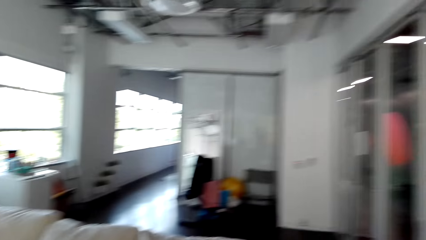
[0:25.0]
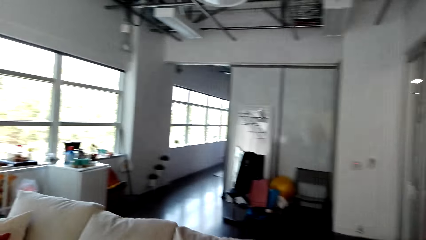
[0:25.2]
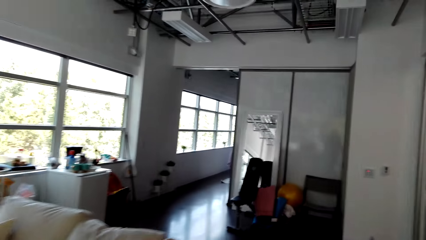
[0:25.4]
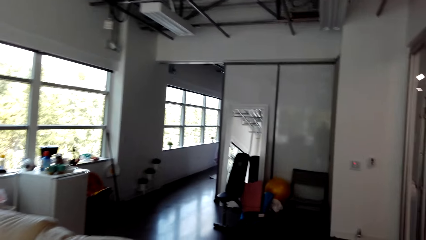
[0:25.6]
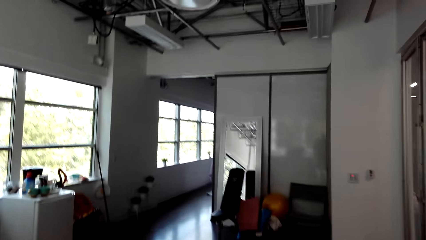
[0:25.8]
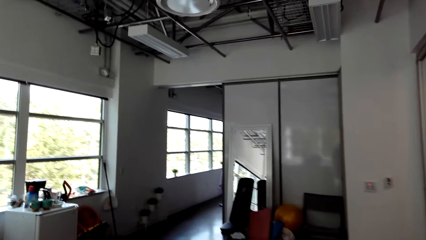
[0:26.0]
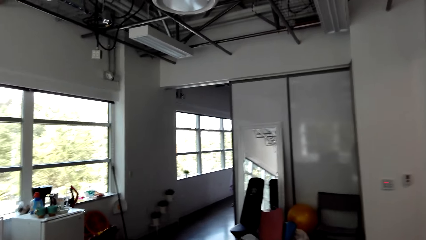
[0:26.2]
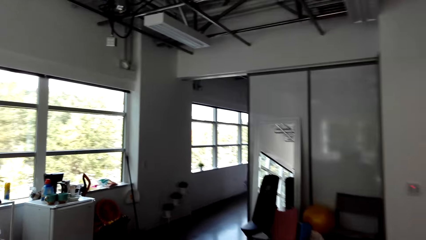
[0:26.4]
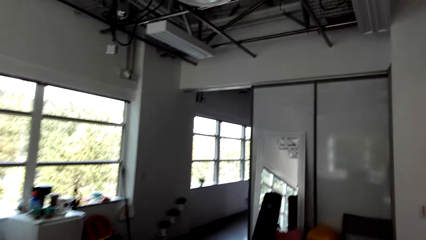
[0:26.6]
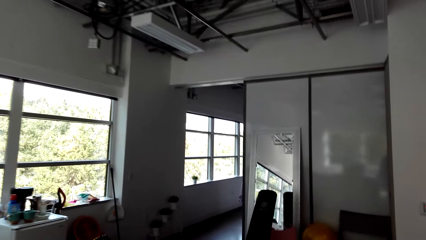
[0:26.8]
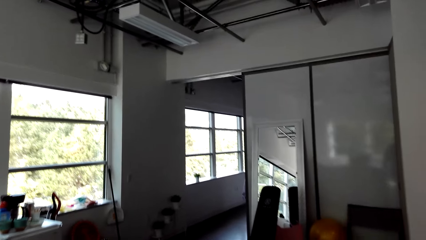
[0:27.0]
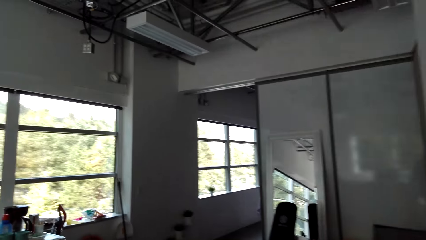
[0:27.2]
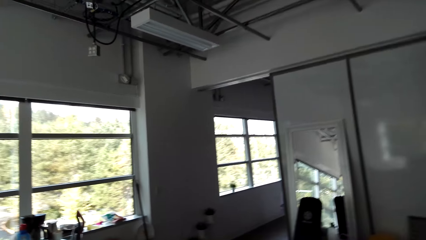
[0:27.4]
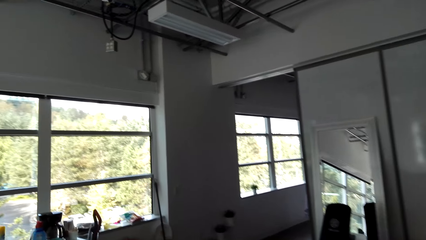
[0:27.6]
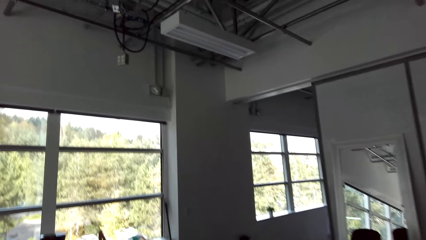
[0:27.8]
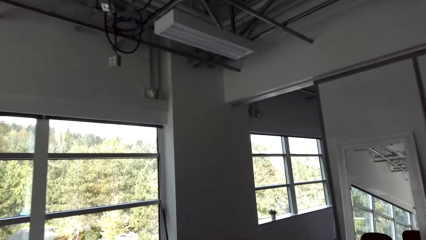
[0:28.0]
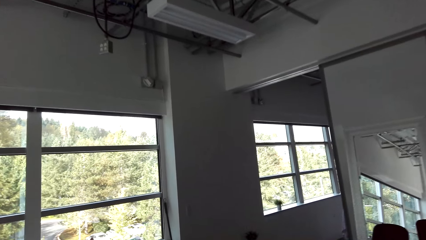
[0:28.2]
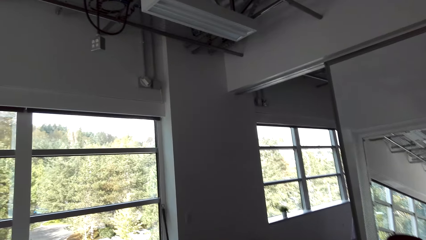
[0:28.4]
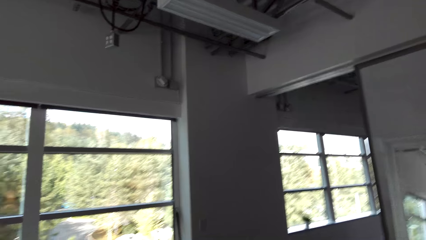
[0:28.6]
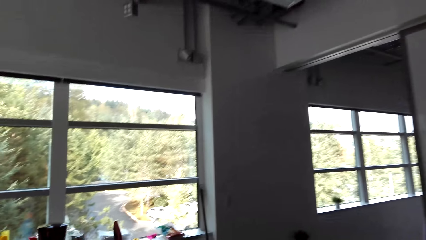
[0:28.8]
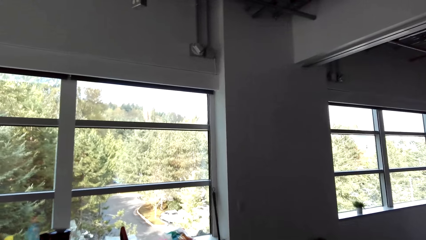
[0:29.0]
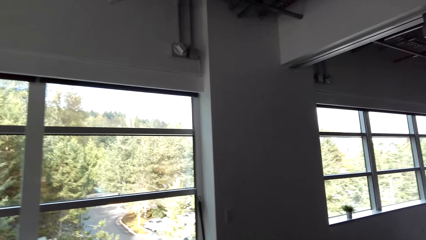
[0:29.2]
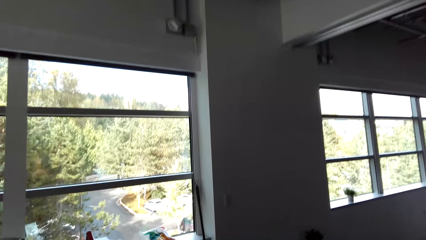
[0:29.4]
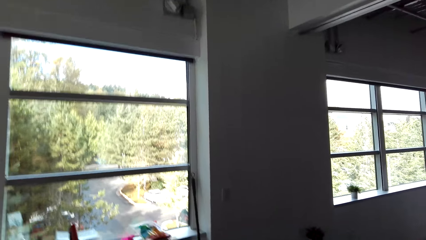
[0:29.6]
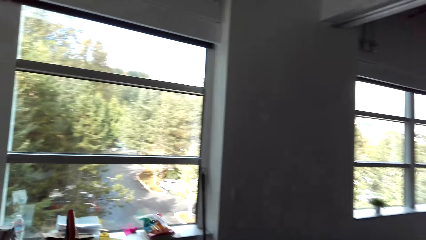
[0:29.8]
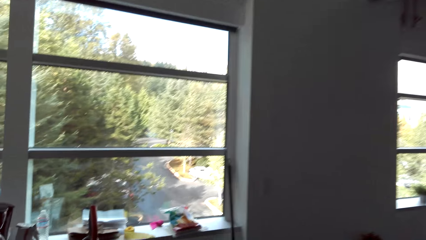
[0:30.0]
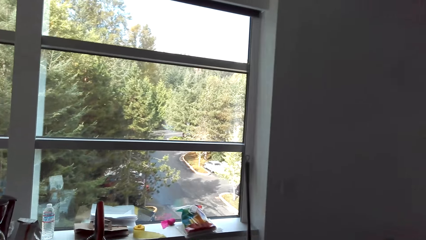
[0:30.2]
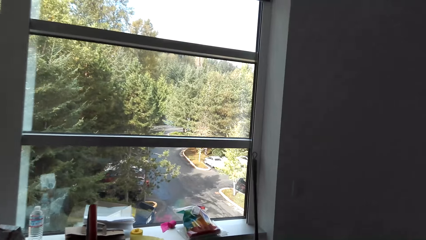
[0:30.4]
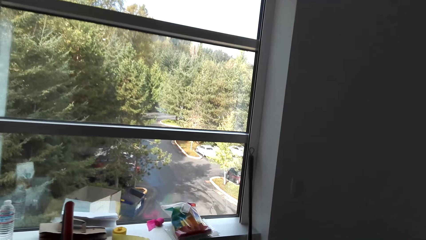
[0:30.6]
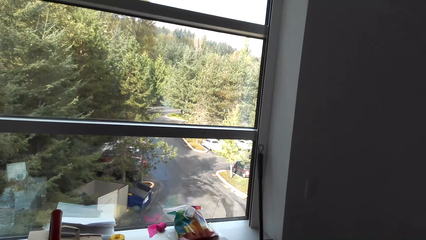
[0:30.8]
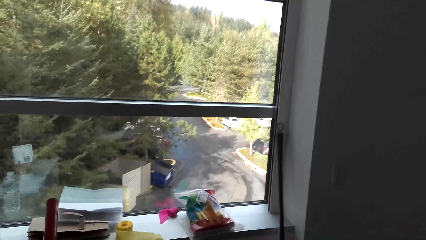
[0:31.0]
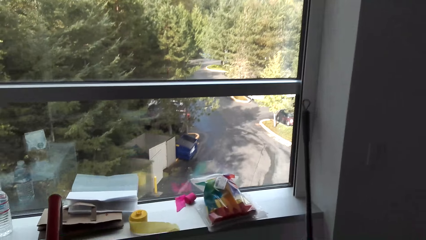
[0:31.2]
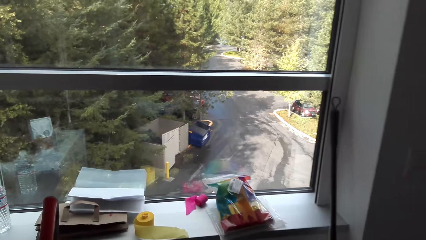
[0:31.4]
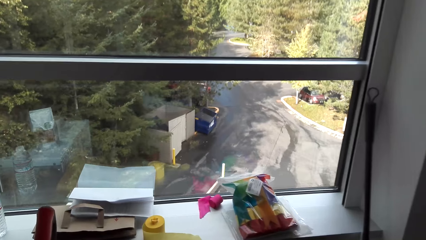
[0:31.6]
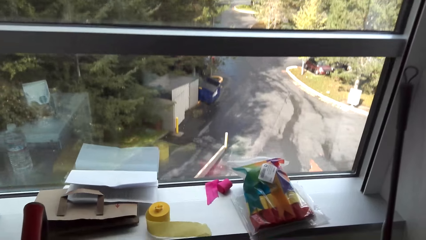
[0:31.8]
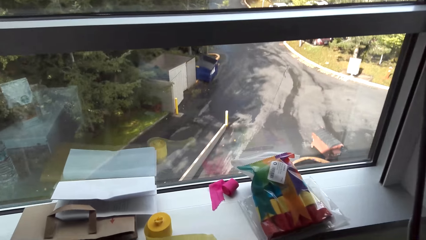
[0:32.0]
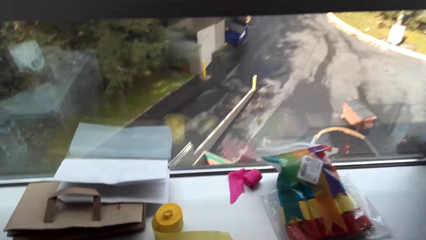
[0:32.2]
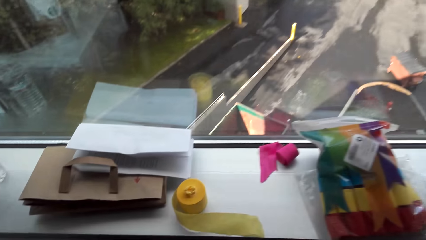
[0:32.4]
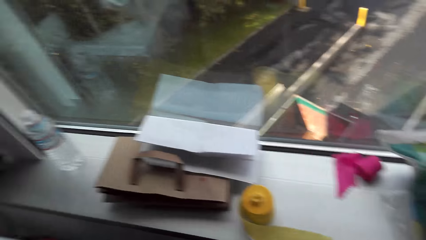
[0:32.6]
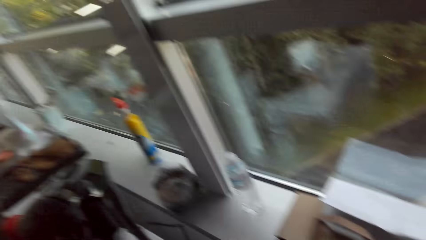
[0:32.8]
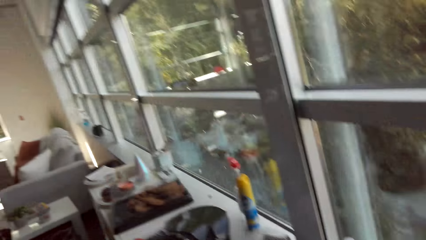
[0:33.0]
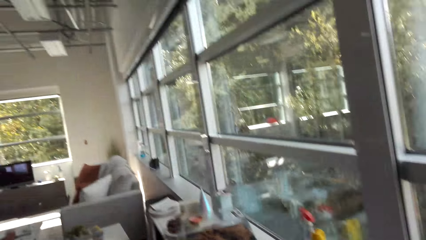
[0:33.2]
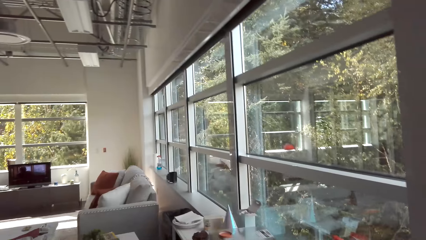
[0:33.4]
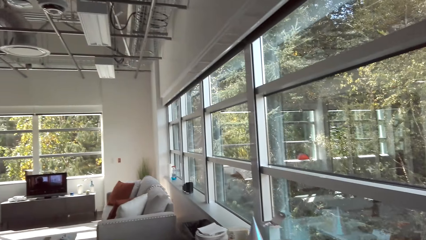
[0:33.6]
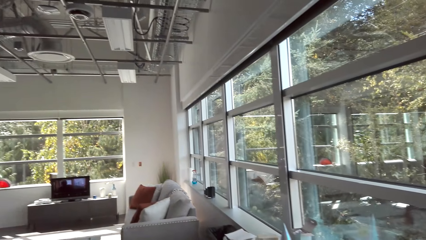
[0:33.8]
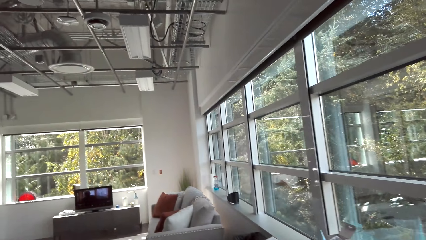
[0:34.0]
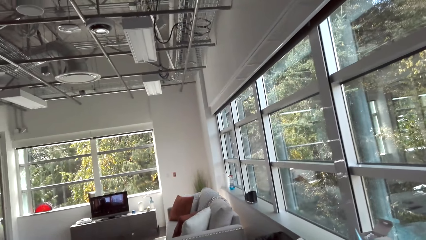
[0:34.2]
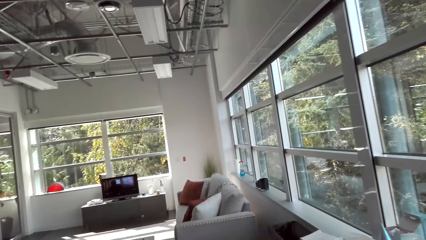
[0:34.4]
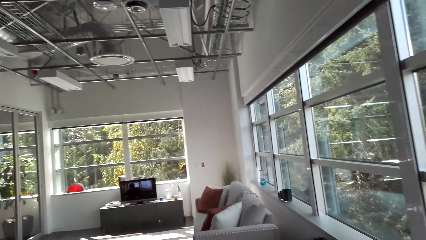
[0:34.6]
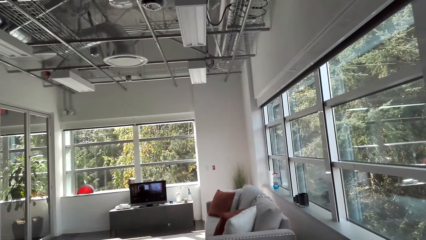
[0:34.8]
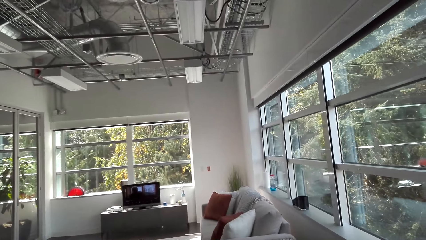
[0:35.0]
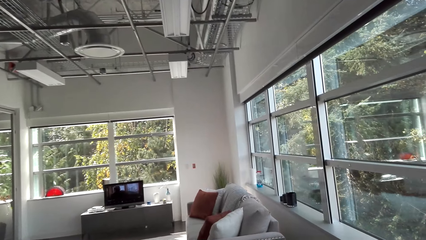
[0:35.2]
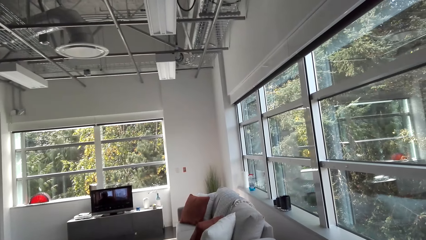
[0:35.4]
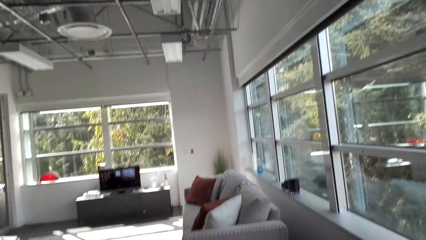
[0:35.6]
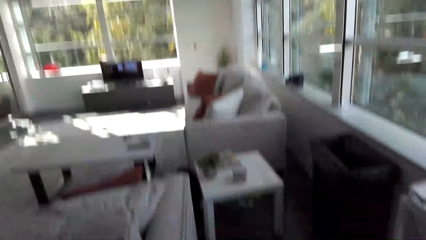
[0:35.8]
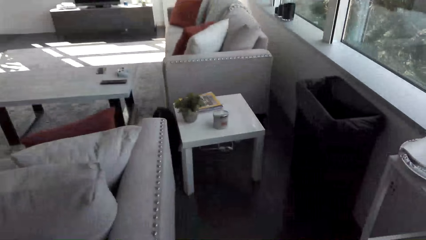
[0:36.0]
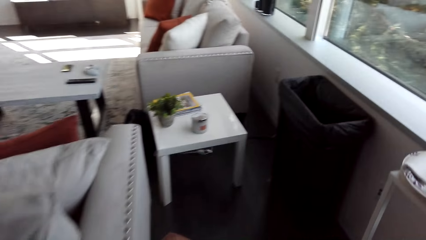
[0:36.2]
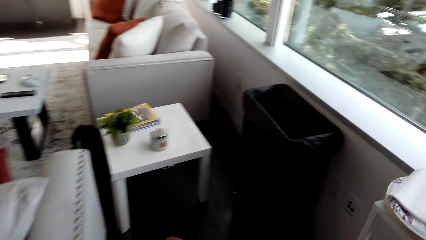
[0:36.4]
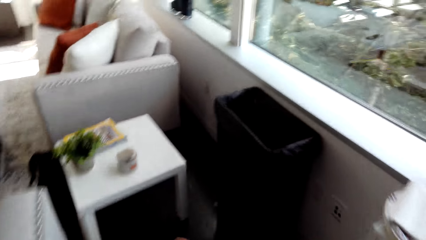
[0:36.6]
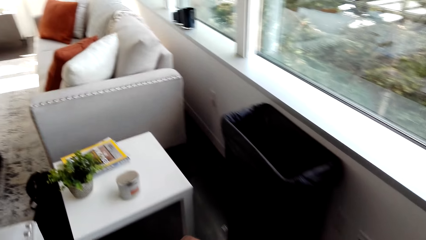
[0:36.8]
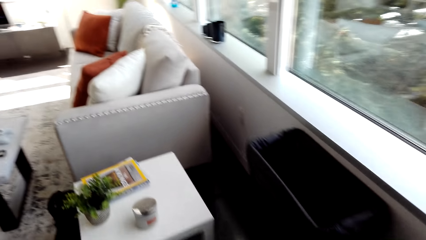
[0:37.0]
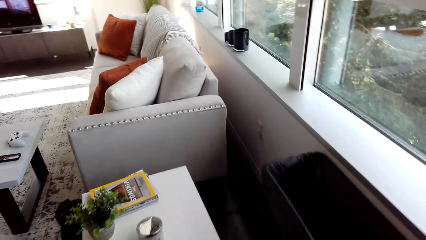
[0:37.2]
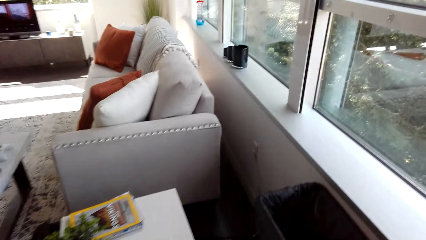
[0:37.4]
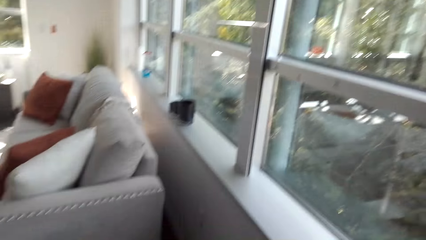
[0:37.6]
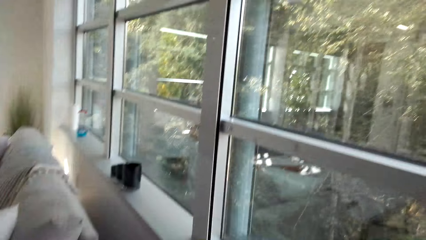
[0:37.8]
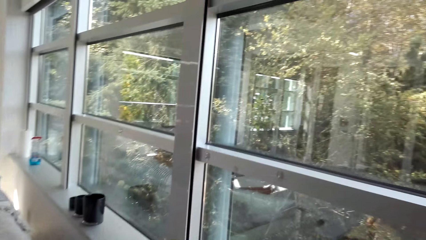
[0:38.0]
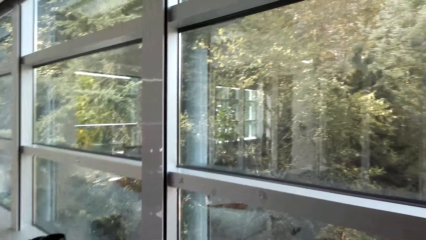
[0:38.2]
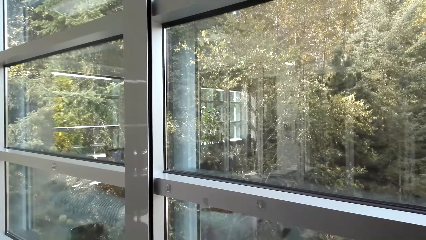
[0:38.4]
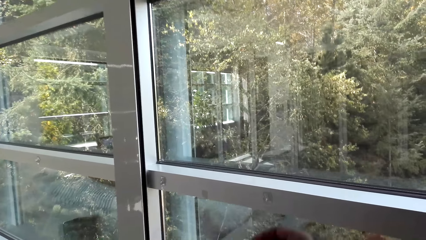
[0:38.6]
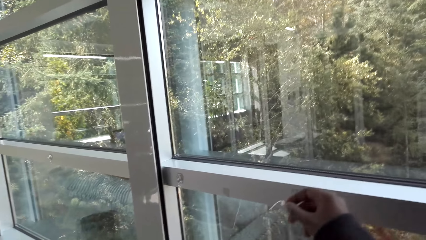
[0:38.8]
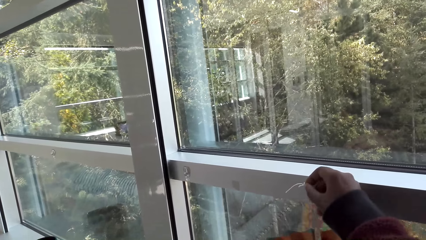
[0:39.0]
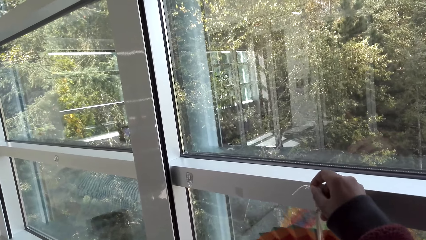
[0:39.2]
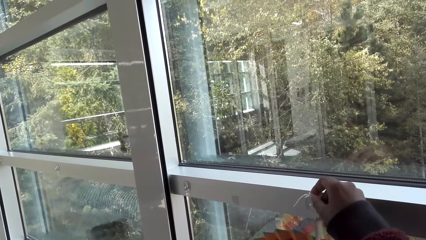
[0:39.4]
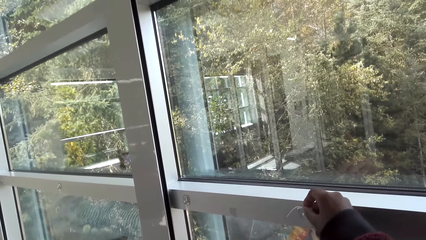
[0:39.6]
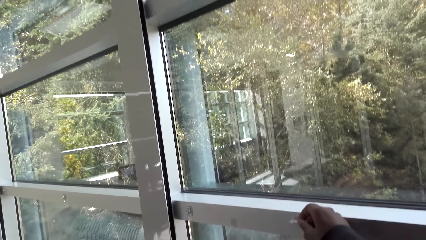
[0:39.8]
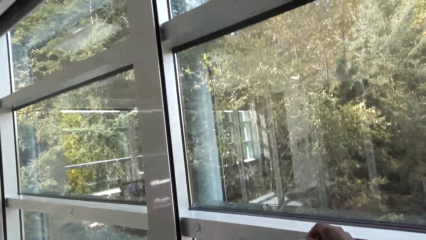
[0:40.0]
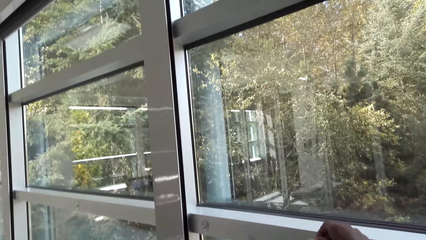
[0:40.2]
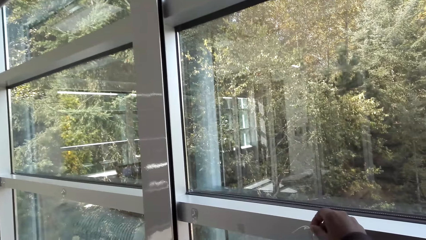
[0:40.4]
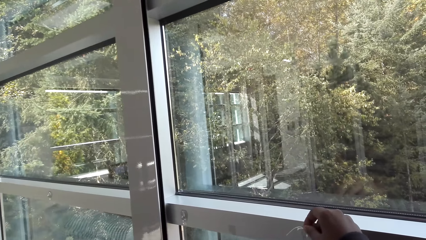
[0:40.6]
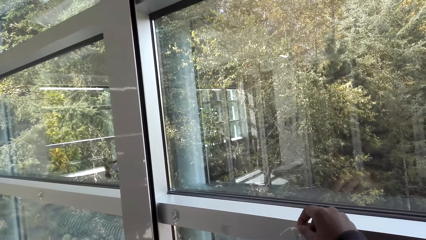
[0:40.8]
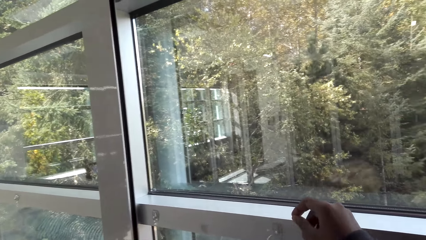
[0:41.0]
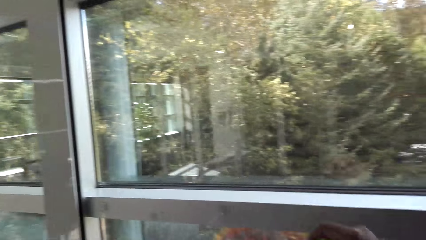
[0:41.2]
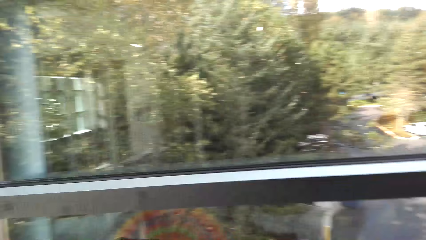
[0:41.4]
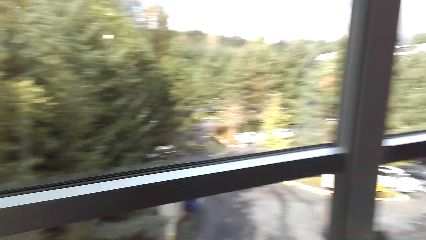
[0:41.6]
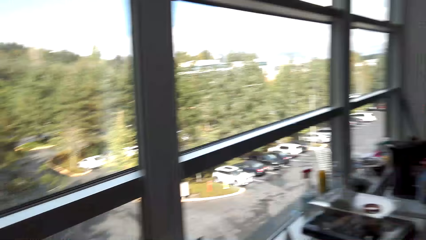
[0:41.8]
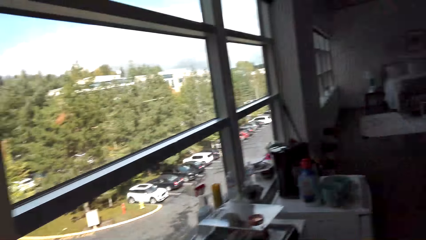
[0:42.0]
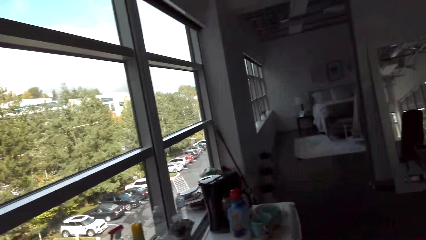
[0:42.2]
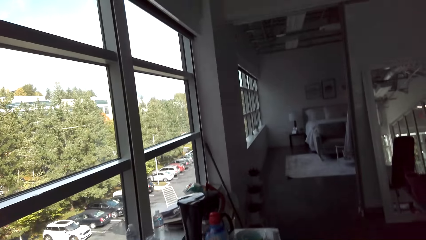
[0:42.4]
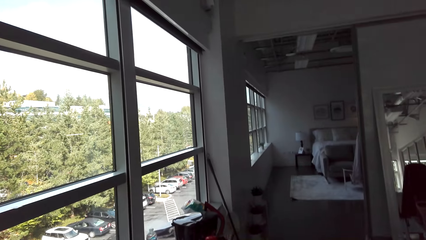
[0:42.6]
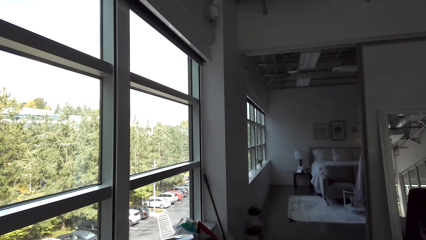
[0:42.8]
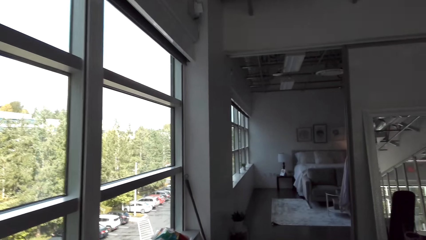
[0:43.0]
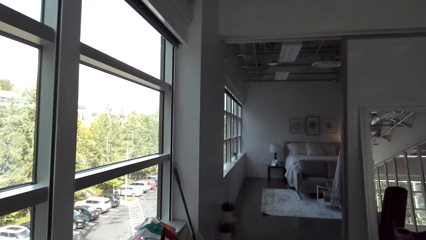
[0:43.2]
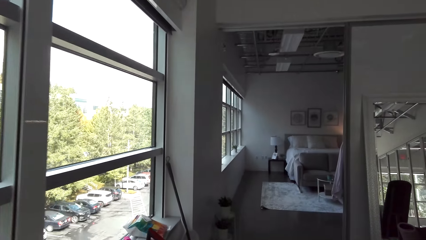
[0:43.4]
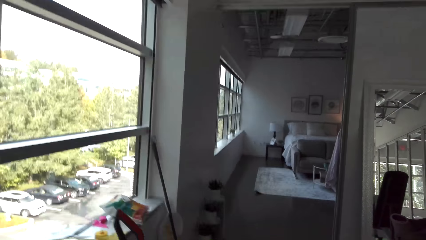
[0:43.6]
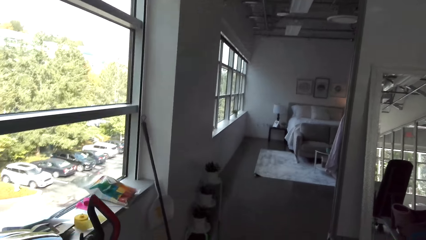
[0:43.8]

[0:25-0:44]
The camera wearer looks around. They walk around. They hang a flower on the window. They walk in a room.
